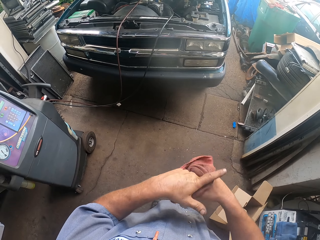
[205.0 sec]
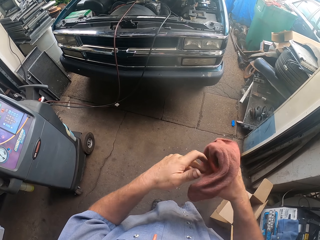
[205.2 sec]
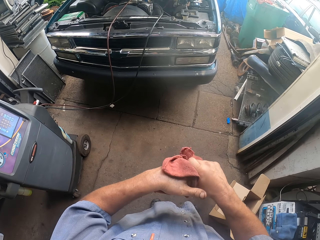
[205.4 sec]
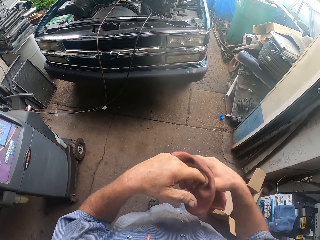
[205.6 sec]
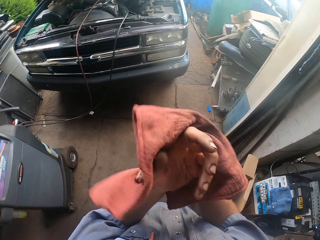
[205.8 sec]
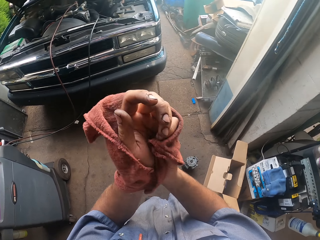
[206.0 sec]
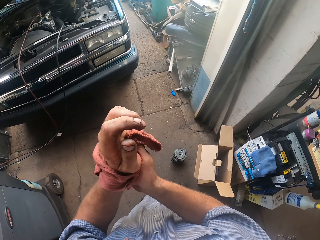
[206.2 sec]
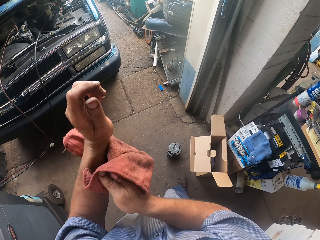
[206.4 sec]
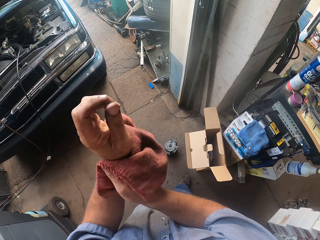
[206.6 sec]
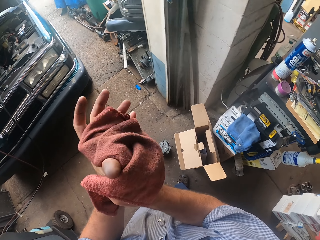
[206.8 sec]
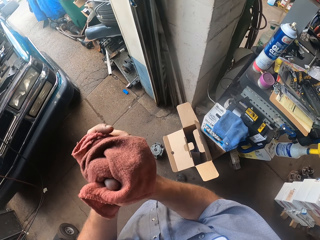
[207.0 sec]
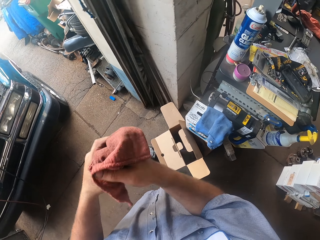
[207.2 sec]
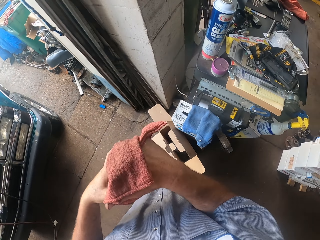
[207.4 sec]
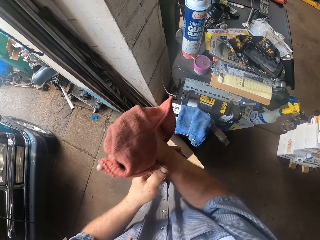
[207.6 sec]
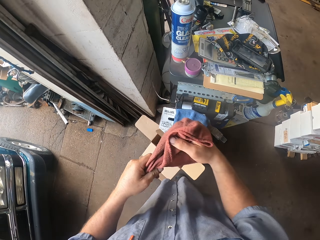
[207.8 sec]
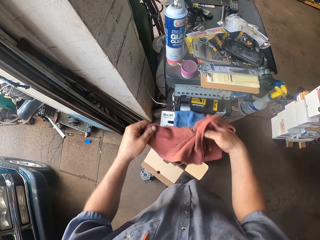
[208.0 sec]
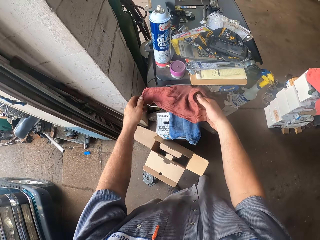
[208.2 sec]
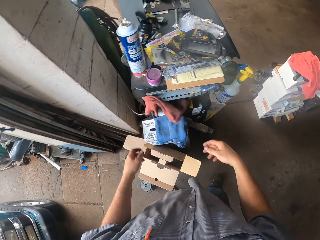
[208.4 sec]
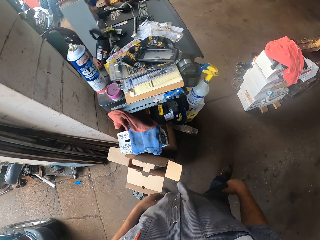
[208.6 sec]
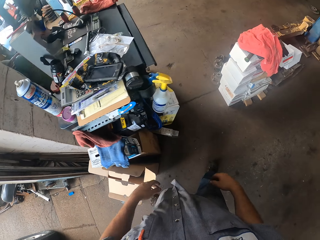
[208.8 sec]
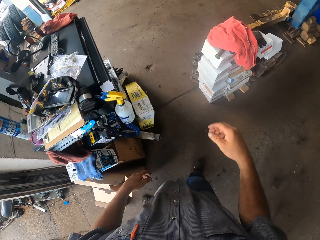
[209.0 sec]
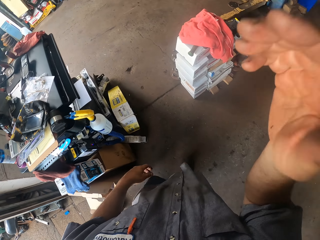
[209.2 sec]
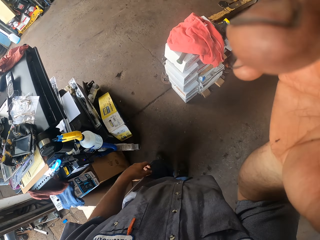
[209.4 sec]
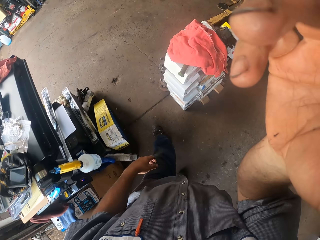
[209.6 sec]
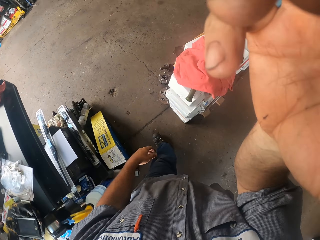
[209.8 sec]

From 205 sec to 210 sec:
The camera wearer puts the fabric on the surface. They walk in the garage. They adjust the camera.
